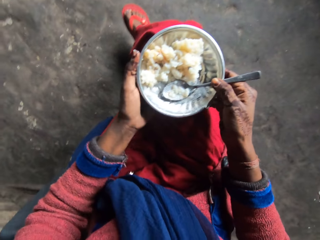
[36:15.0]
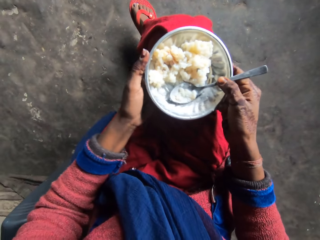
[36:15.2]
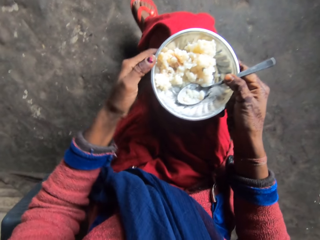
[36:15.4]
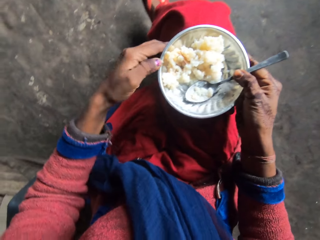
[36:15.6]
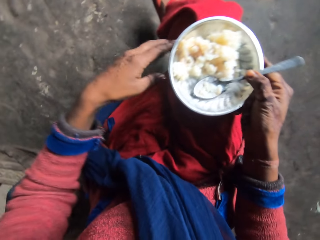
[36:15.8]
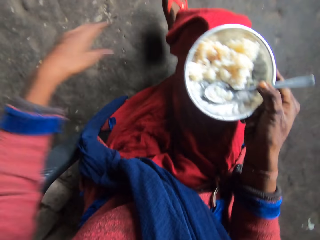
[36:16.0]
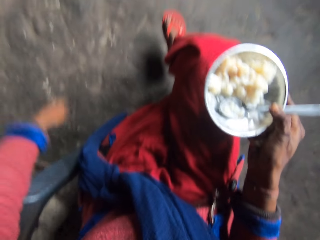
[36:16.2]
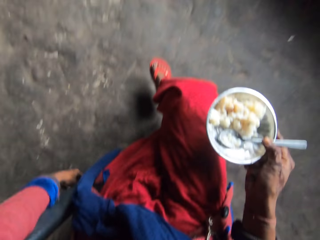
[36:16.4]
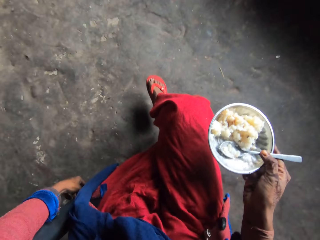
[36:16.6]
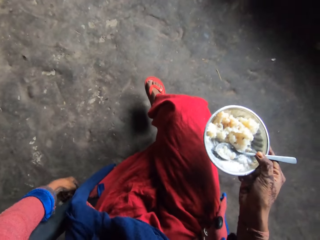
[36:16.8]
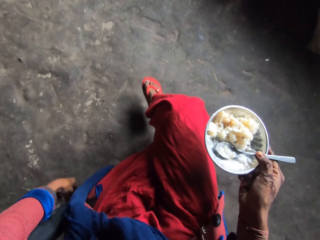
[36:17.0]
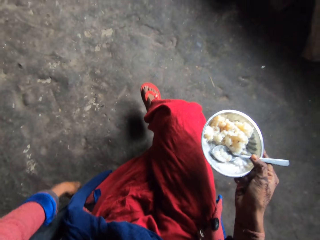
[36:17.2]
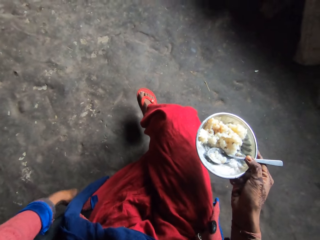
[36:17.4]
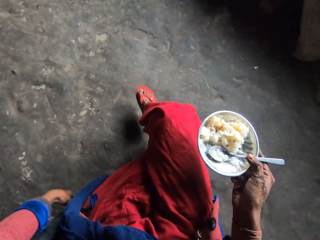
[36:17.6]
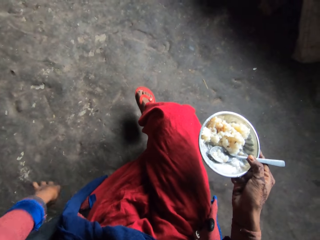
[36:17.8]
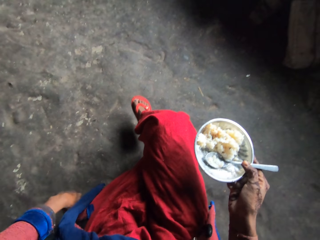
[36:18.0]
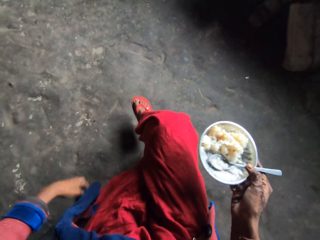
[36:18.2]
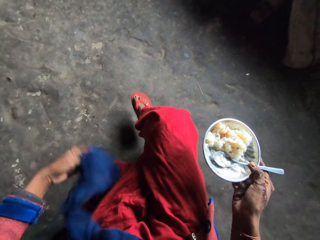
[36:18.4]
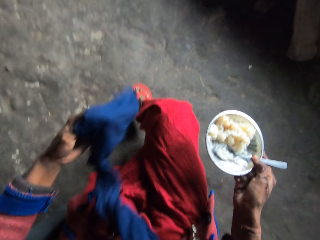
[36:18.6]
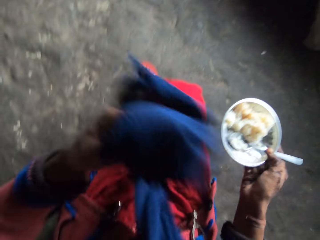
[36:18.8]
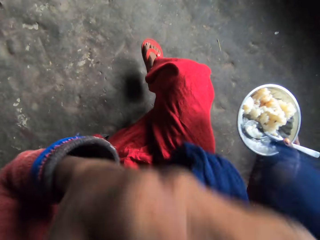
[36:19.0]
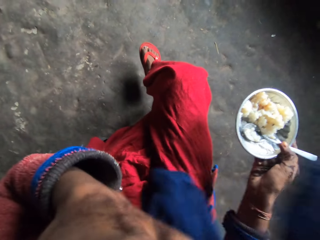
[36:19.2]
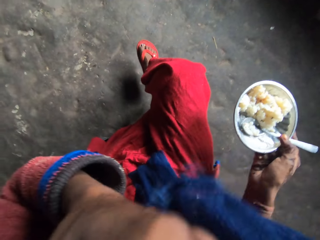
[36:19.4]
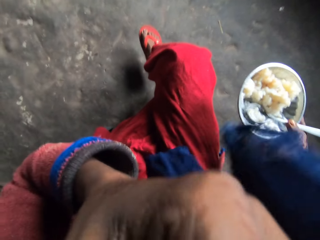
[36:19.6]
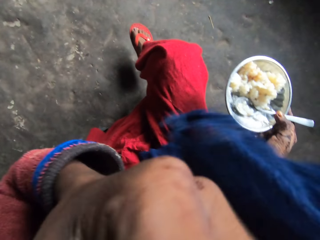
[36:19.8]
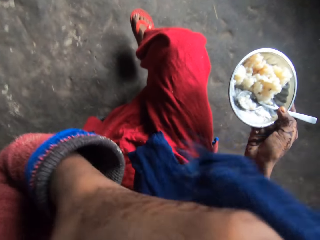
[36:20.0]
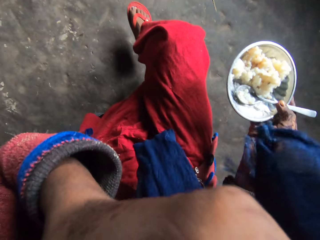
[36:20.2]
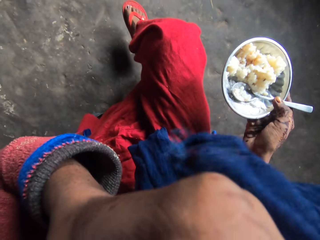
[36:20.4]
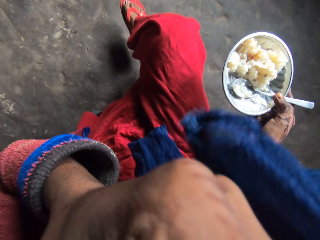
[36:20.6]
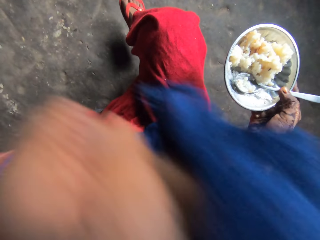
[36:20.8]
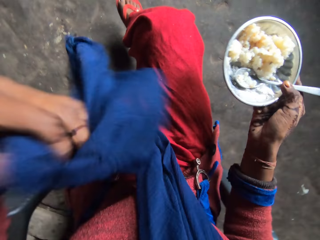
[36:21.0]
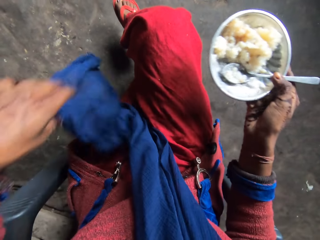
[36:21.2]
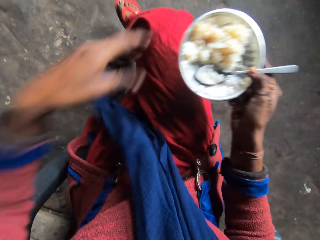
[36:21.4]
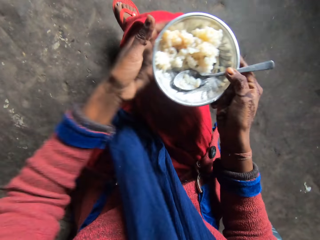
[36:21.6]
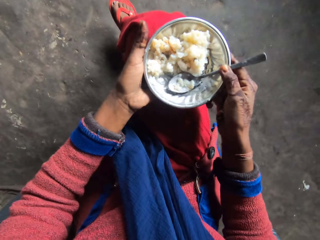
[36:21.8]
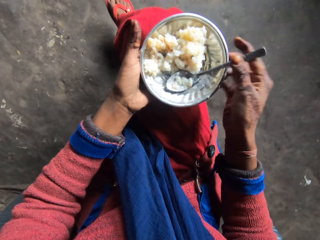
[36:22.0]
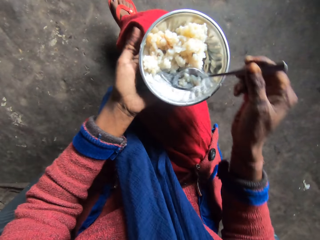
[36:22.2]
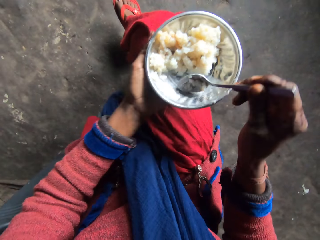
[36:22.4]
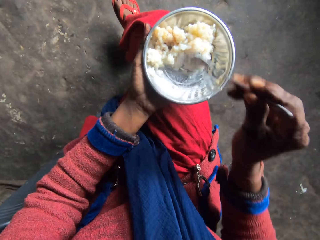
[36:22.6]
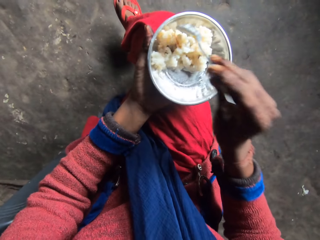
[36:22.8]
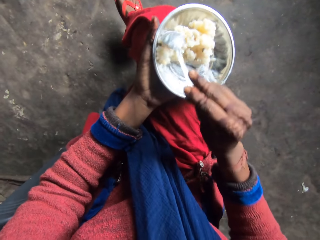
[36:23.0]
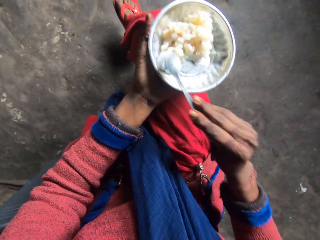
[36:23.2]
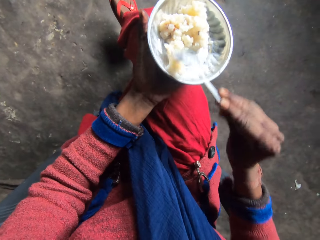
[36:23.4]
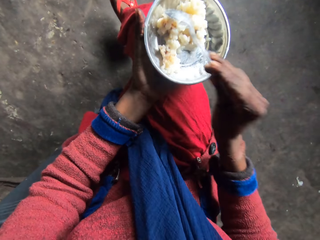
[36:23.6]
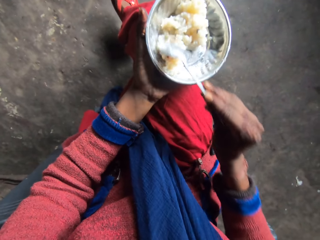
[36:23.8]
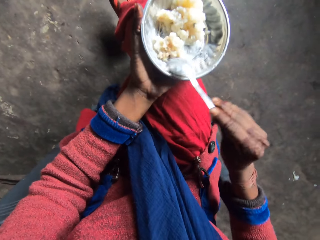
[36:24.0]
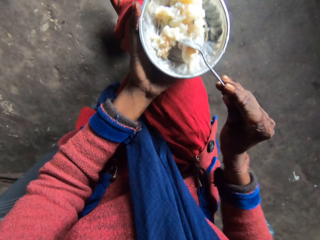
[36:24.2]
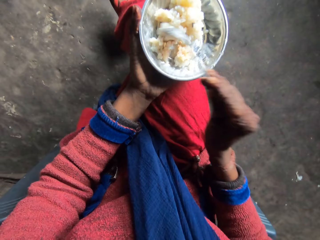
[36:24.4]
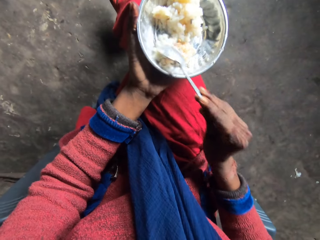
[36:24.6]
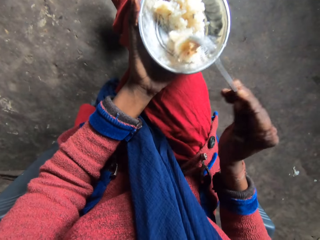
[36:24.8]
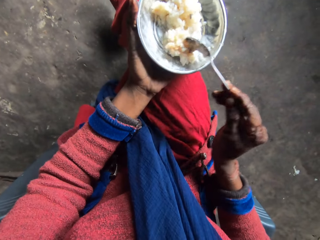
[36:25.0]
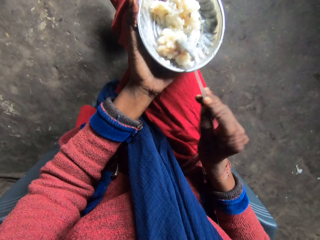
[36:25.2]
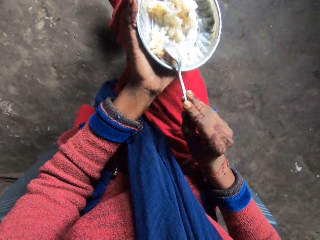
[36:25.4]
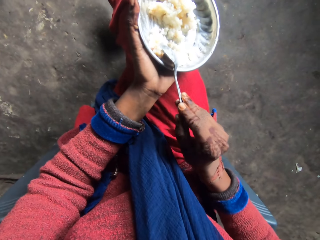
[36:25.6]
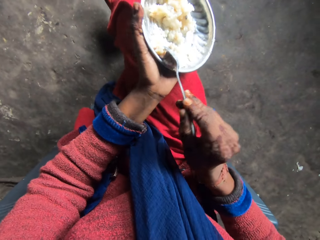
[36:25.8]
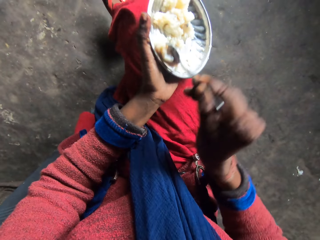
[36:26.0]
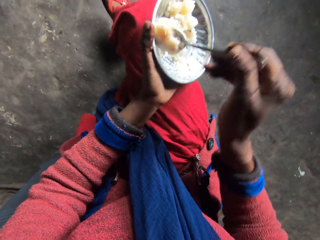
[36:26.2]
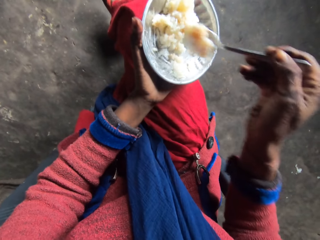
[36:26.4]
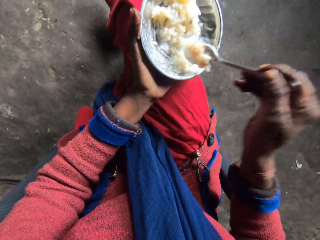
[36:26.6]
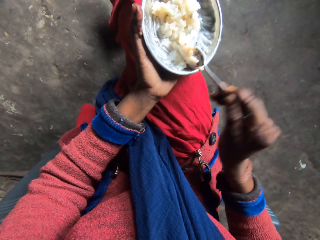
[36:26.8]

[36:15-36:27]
The camera wearer cleans her left hand on the edge of the plate. She shifts the plate to the right hand. She wipes her hand down on the chair. She takes her scarf with her left hand. She cleans her mouth with the scarf in her left hand. She releases the scarf from her left hand. She holds the plate with her left hand. She shifts the plate to the left hand. She gathers the food in the plate with a spoon. She takes rice from the plate with the spoon in her right hand.

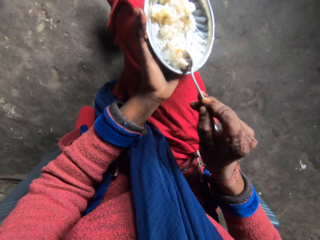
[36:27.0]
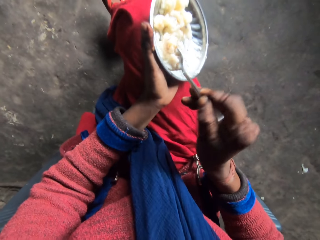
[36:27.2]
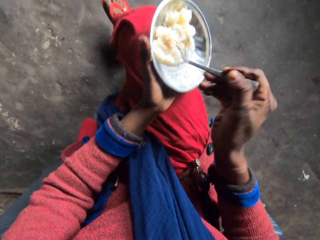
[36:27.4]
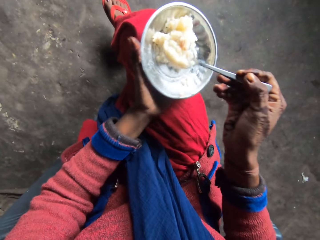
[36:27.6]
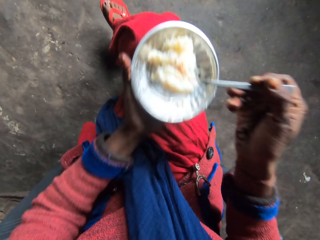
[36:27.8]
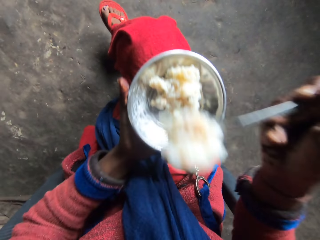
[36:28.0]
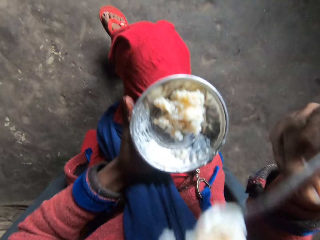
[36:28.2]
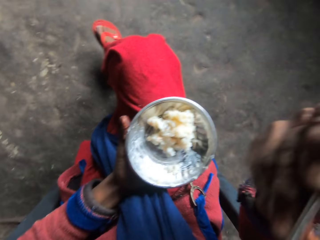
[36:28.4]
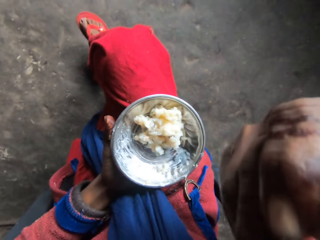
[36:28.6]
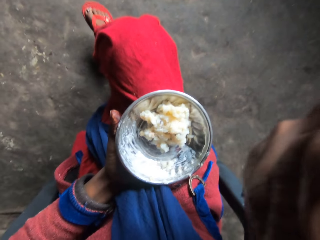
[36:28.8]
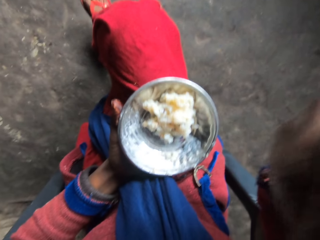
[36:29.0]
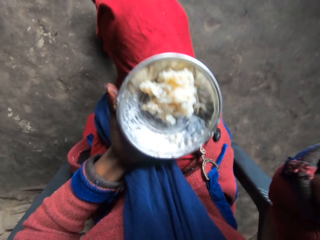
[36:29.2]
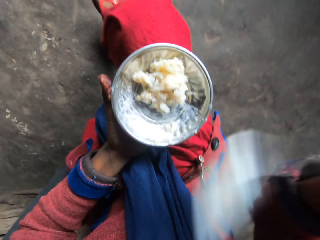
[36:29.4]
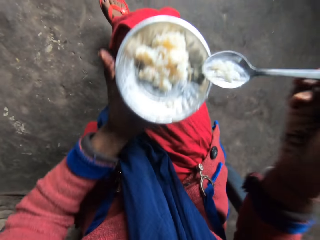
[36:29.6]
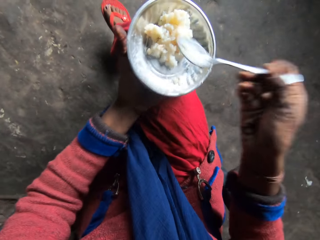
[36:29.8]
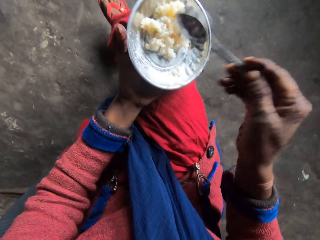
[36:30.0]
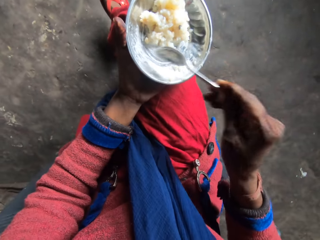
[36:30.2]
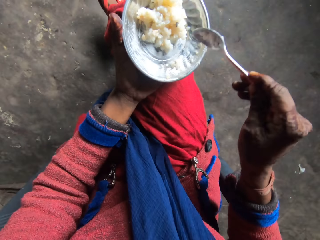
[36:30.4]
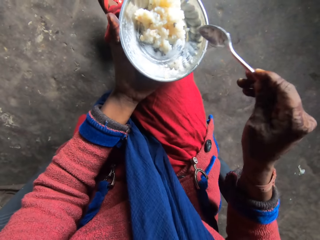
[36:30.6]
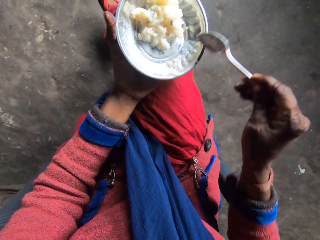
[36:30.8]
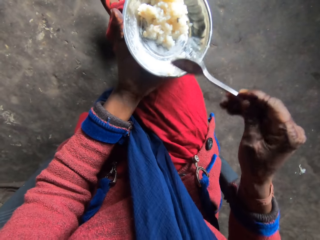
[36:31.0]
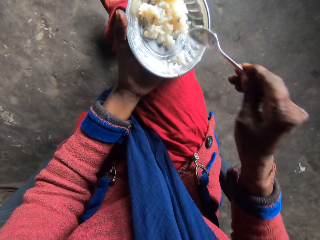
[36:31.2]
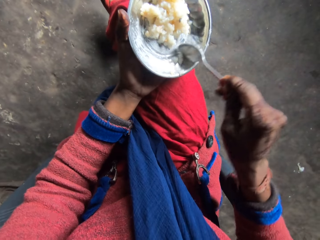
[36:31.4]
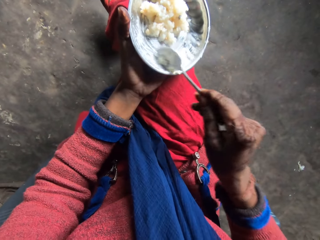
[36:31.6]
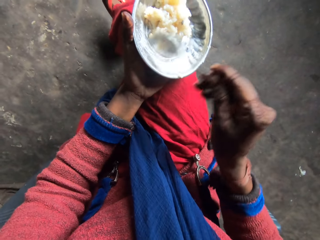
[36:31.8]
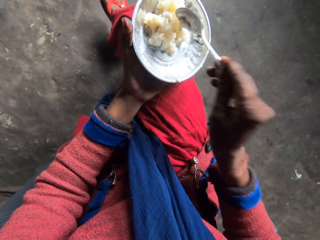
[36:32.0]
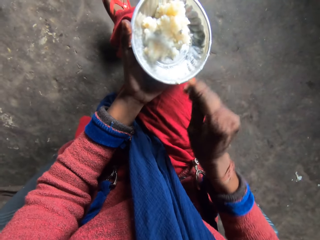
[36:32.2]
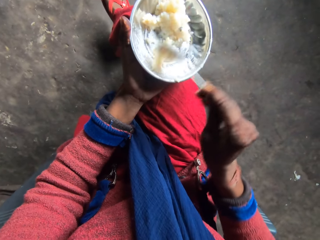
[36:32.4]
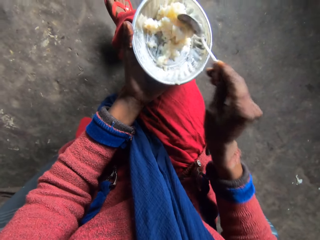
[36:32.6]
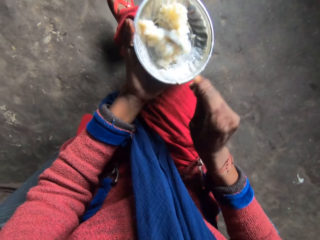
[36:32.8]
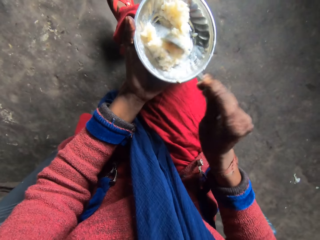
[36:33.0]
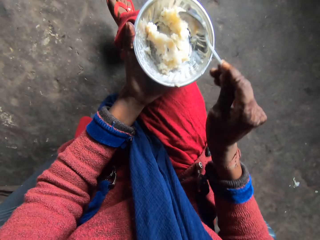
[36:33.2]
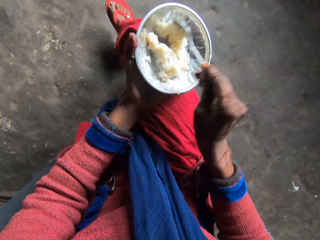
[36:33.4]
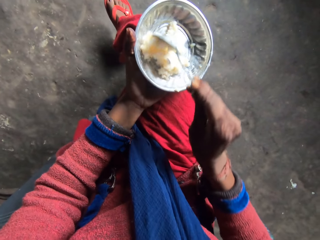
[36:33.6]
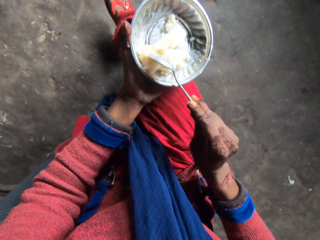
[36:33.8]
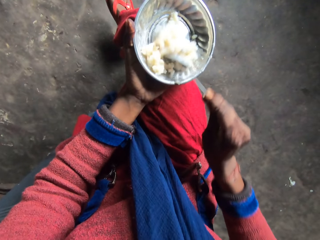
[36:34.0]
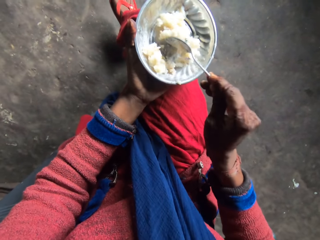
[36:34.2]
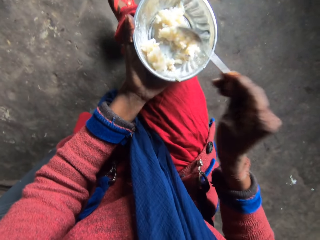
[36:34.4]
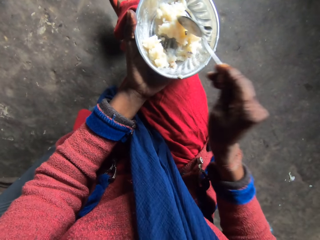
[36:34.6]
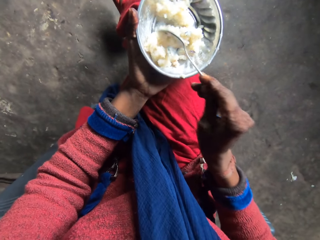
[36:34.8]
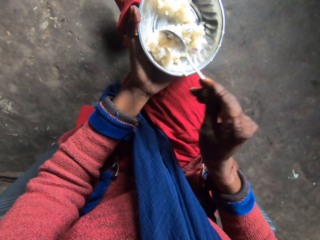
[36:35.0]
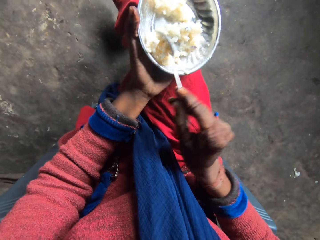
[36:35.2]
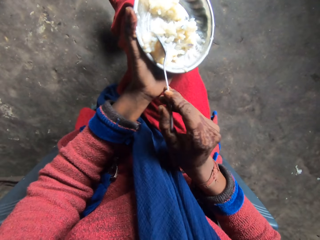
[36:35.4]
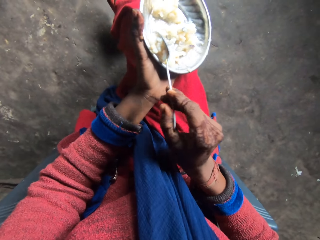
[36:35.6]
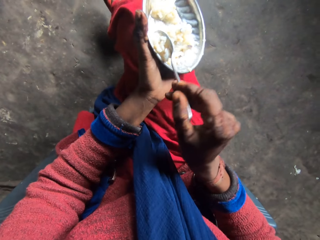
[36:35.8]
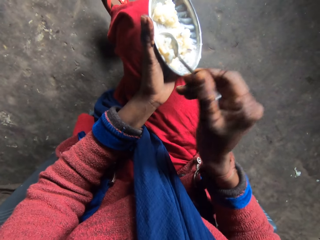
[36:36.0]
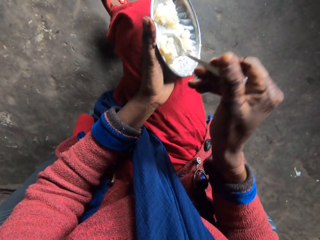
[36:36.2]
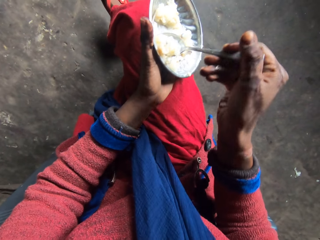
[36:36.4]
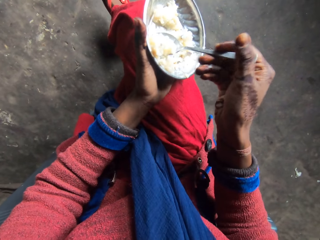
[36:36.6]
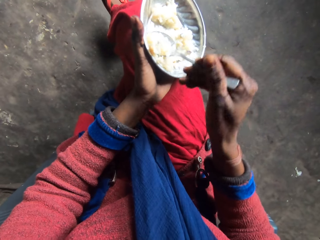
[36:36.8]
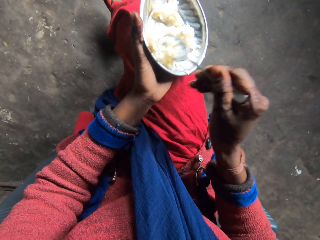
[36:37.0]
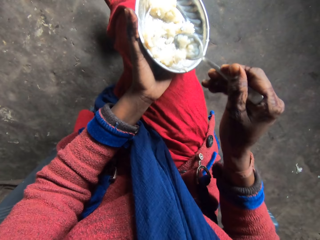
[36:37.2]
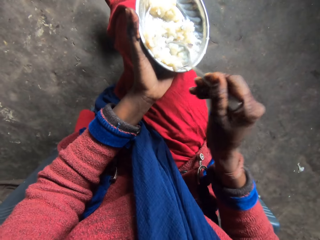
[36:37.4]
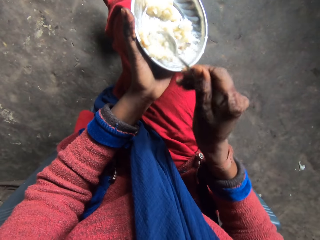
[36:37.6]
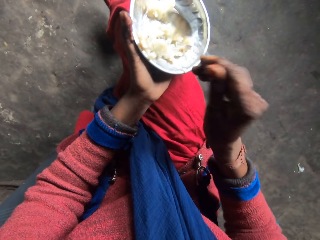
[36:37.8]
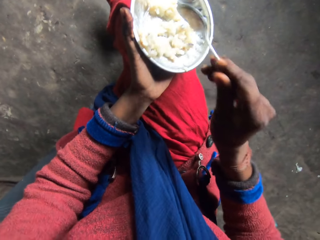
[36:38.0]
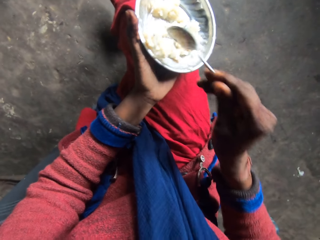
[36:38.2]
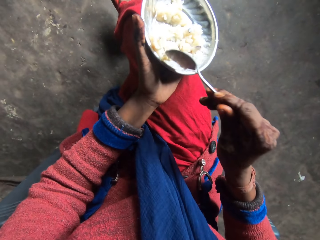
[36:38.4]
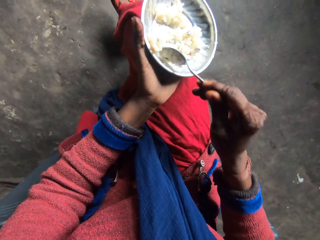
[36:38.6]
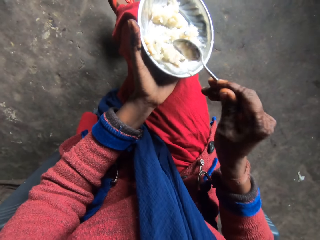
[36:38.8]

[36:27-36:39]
The camera wearer moves the spoon towards her mouth with her right hand. She eats the food. She drops the spoon to the plate. She stirs the rice in the plate with the spoon in her right hand. She gathers the food in the plate with the spoon. She scoops the food. She drops the food in the plate and shakes the spoon in the plate. She takes rice from the plate with the spoon in her right hand.
